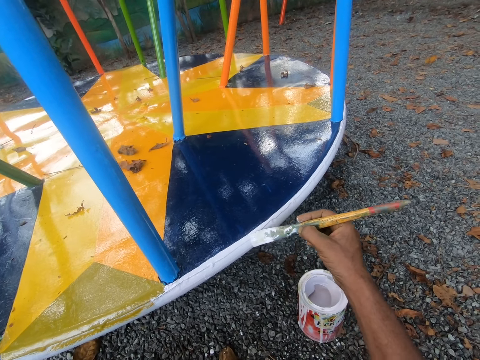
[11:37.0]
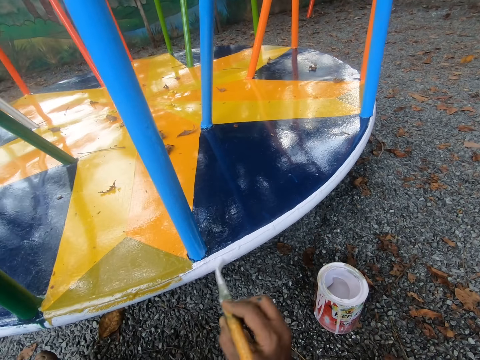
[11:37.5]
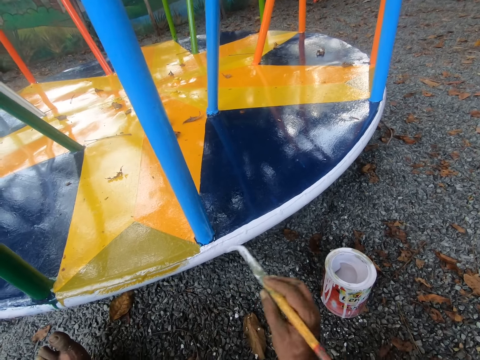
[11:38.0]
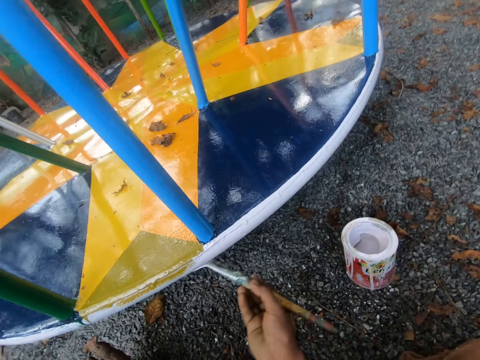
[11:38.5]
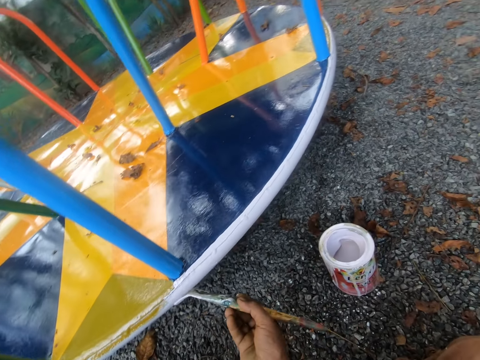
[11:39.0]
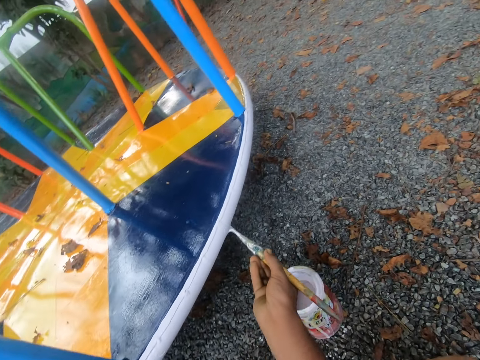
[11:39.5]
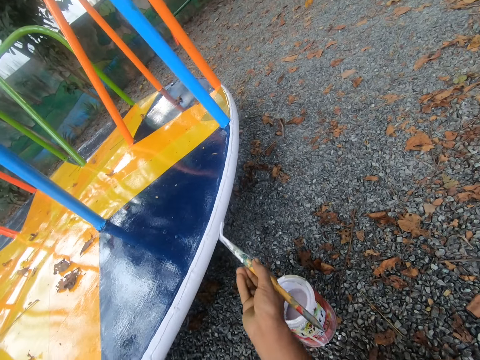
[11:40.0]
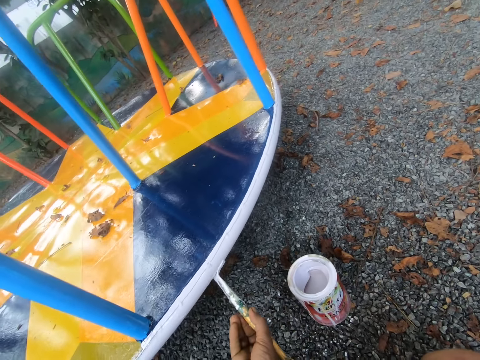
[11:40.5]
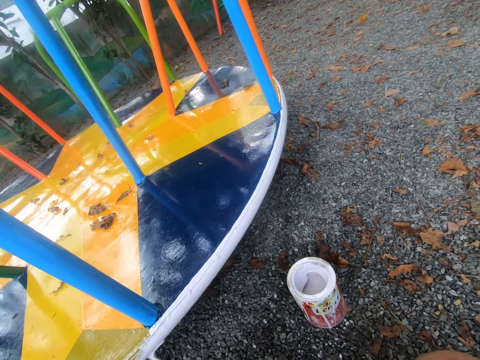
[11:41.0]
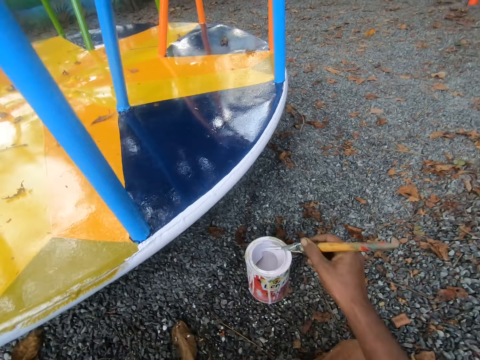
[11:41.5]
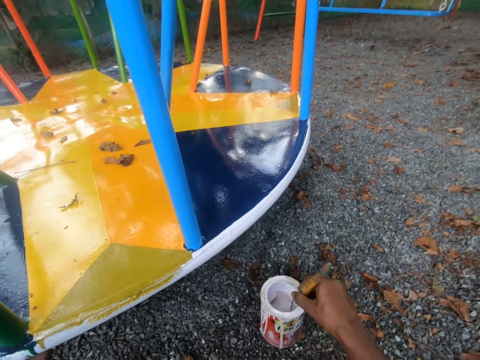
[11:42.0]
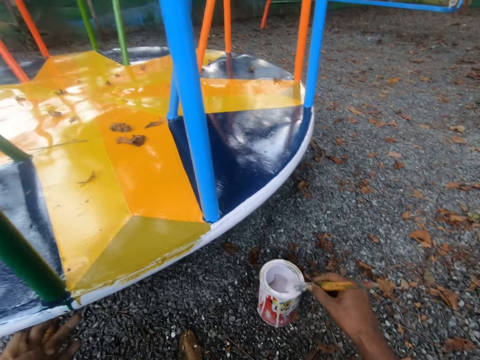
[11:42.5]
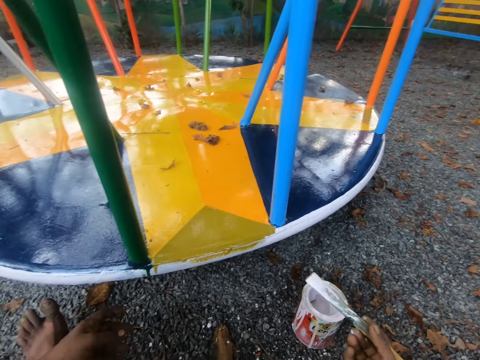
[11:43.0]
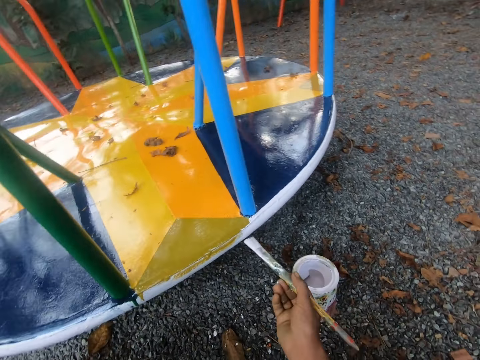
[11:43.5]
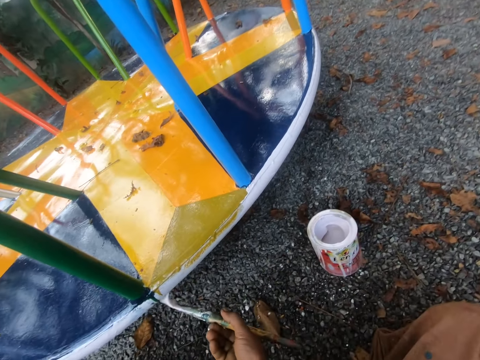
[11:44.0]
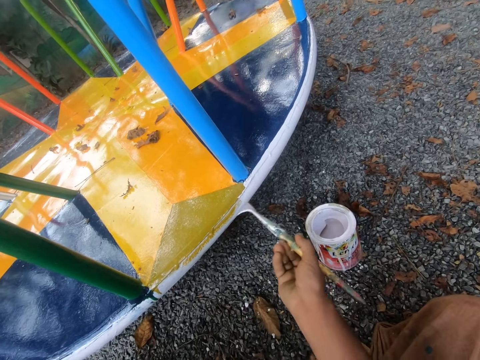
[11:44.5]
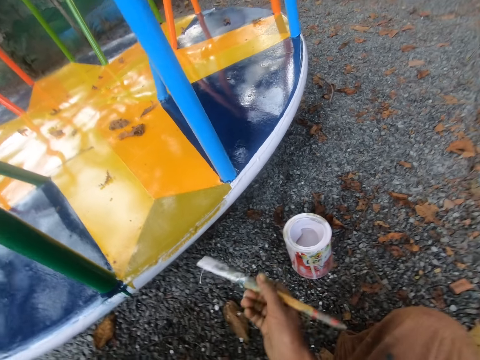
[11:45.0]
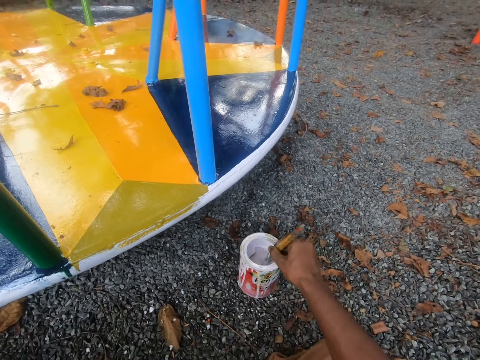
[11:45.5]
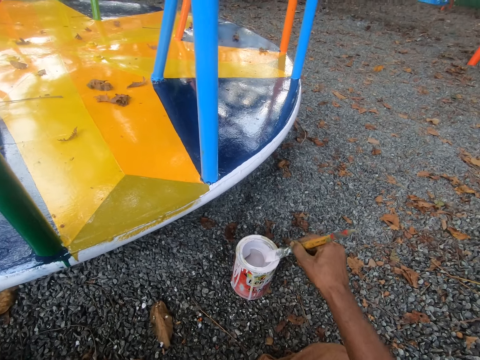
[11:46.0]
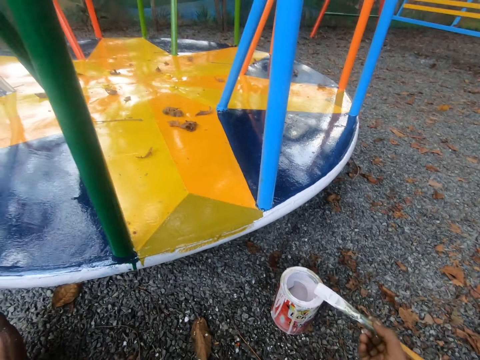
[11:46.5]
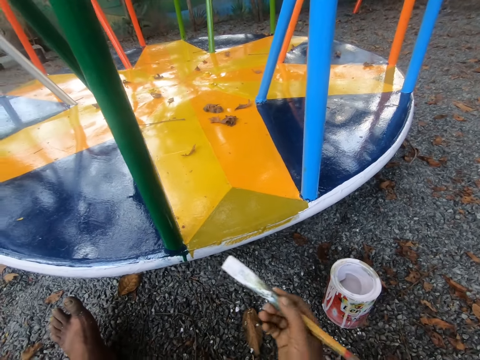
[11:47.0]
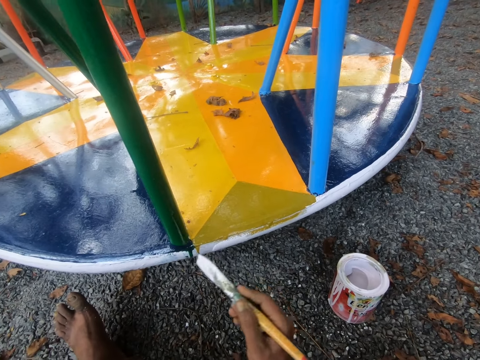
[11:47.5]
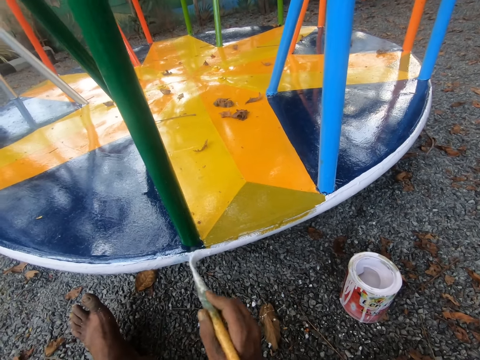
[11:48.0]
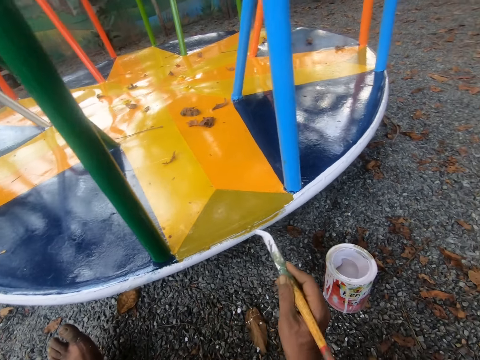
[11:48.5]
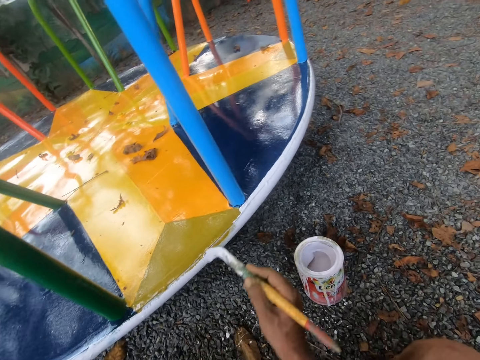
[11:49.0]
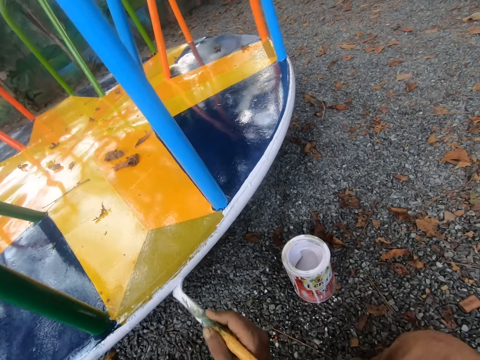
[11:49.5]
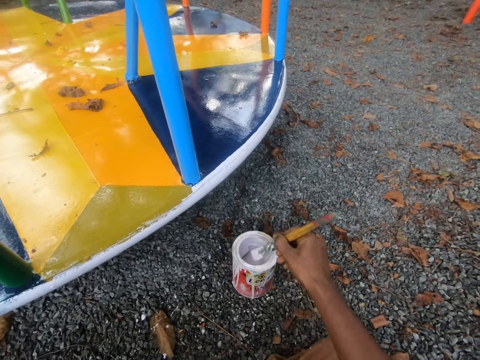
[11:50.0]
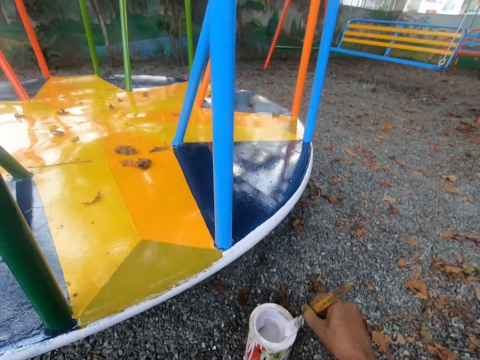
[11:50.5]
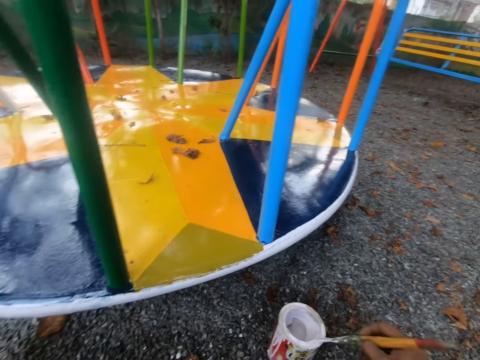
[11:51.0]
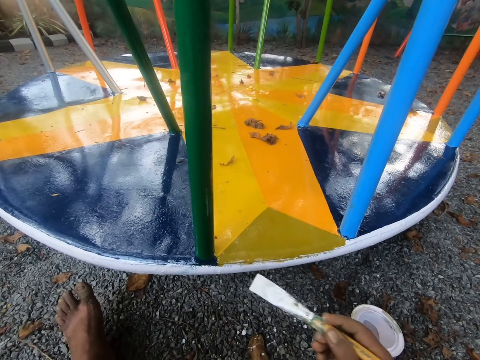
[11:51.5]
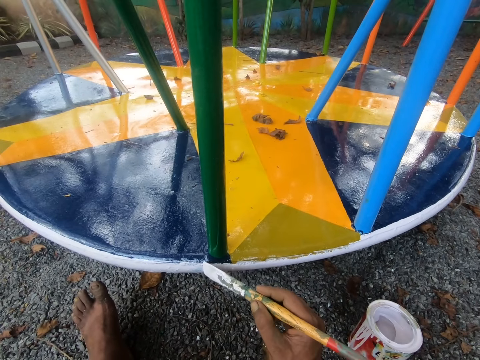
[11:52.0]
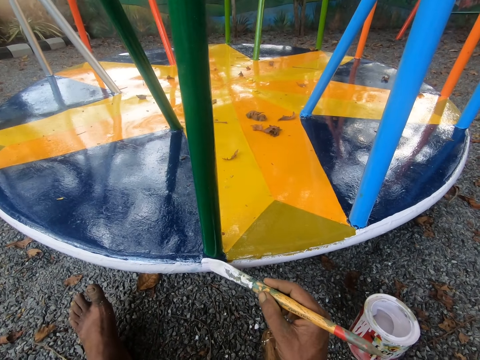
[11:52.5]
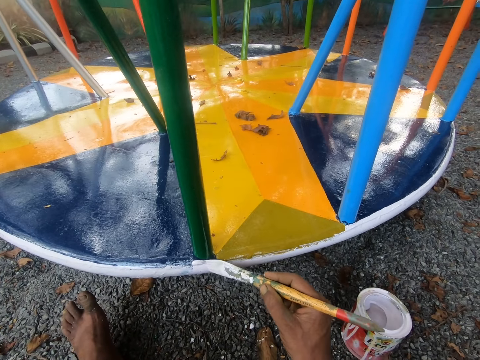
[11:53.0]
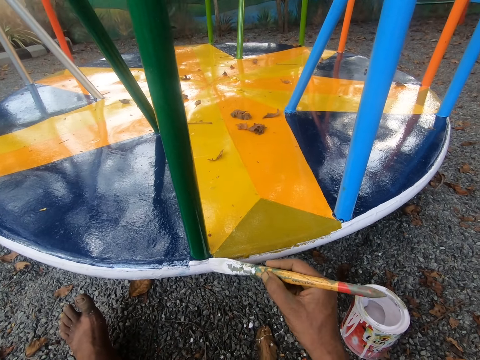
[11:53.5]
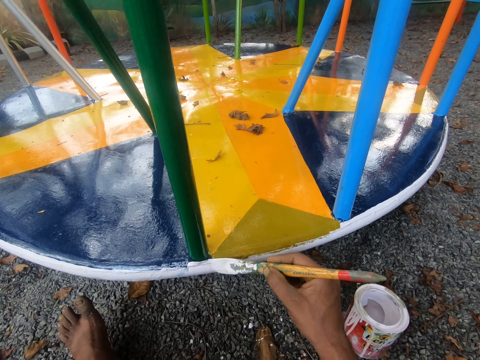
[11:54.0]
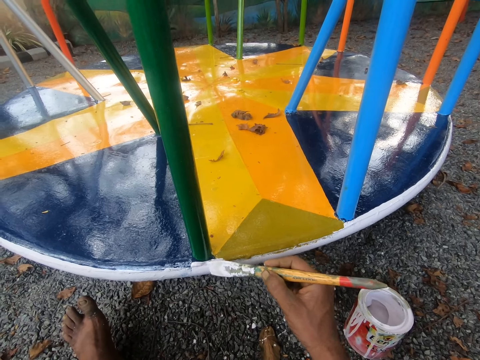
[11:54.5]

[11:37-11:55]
The camera wearer dips the paint brush in his right hand into the paint container on the ground. He wipes the paint brush in his right hand on the rim of the paint container. He paints the swing or merry-go-round with the paint brush in his right hand. He paints the merry-go-round with the paint brush. He dips the paint brush in his right hand into the paint container on the ground. He wipes the paint brush in his right hand on the rim of the paint container. He paints the swing with the paint brush in his right hand. He dips the paint brush in his right hand into the paint container on the ground. He wipes the paint brush in his right hand on the rim of the paint container. He paints the swing with the paint brush in his right hand.

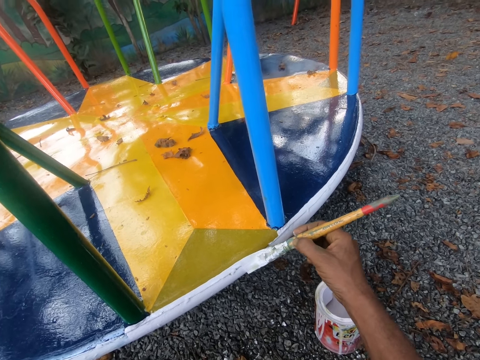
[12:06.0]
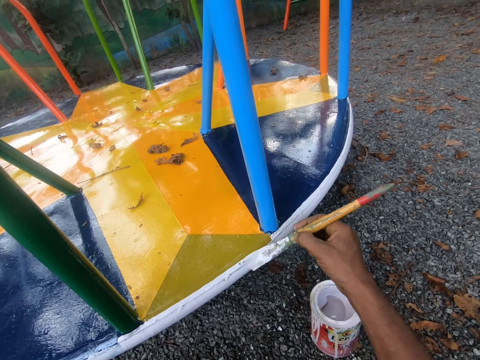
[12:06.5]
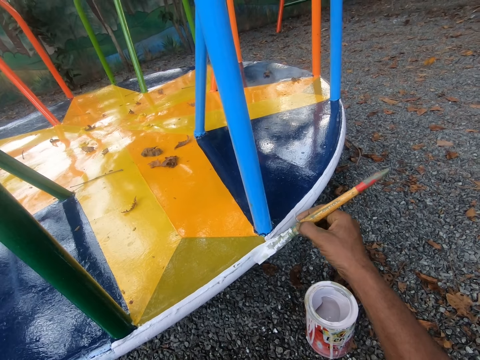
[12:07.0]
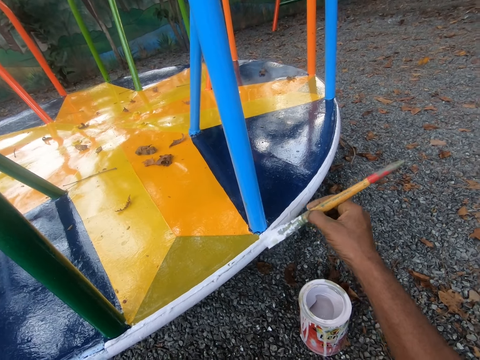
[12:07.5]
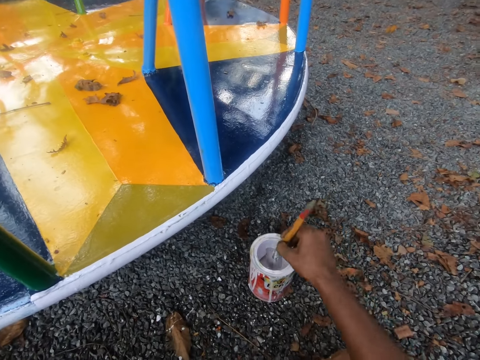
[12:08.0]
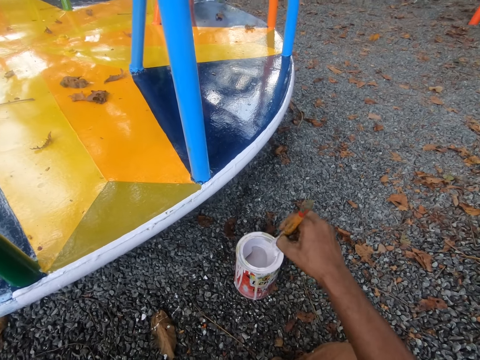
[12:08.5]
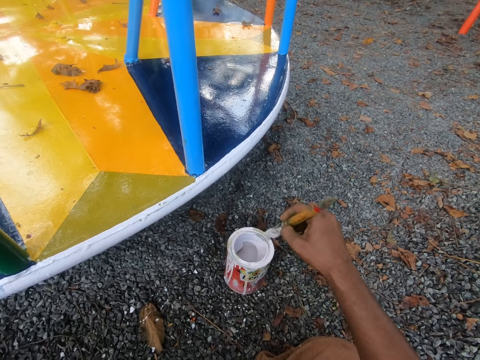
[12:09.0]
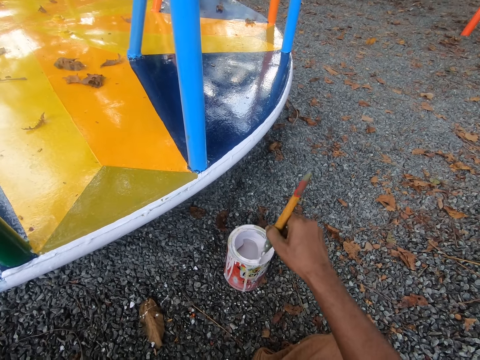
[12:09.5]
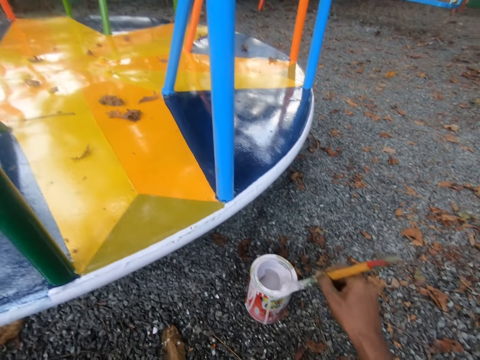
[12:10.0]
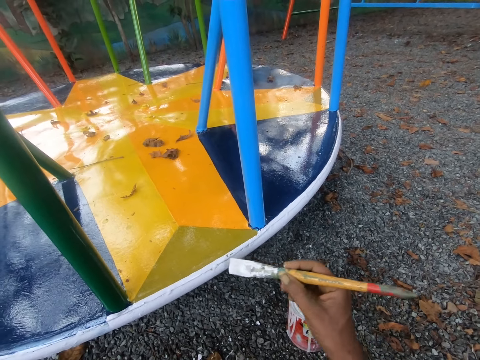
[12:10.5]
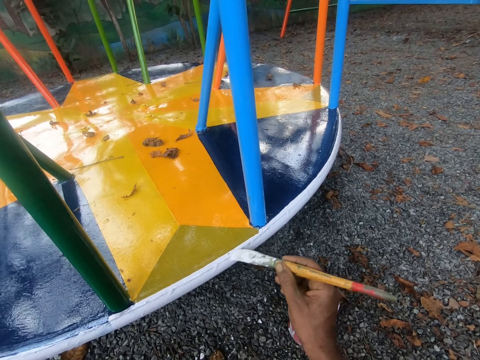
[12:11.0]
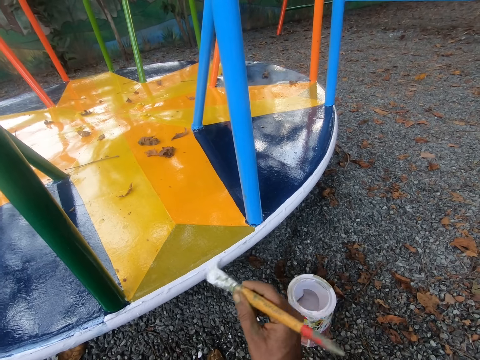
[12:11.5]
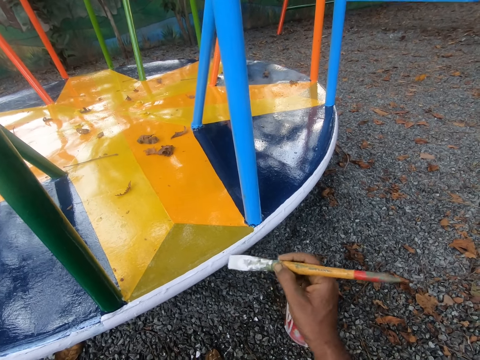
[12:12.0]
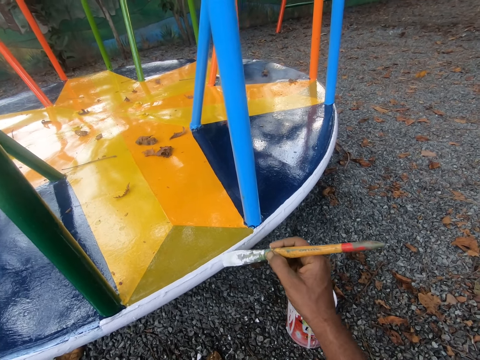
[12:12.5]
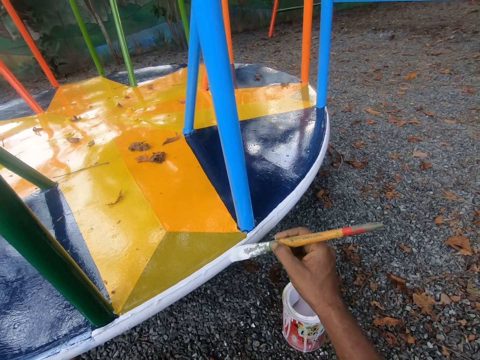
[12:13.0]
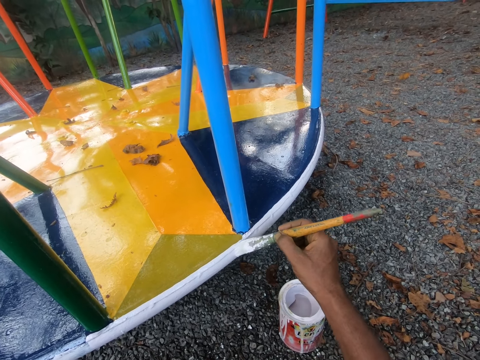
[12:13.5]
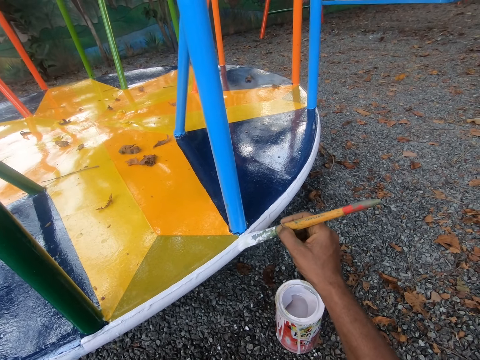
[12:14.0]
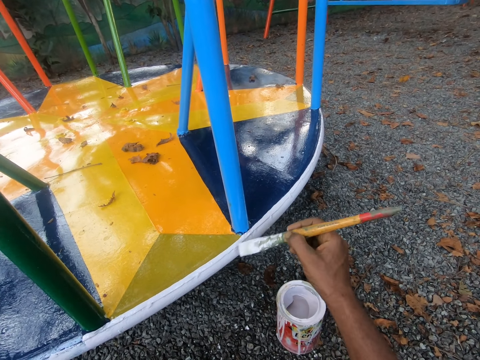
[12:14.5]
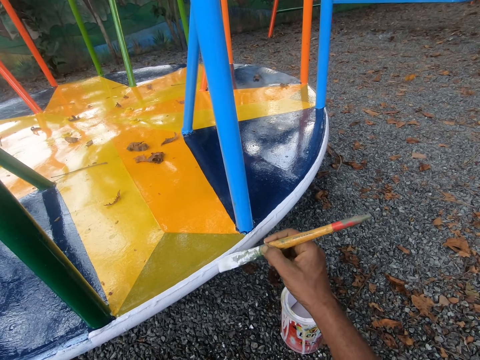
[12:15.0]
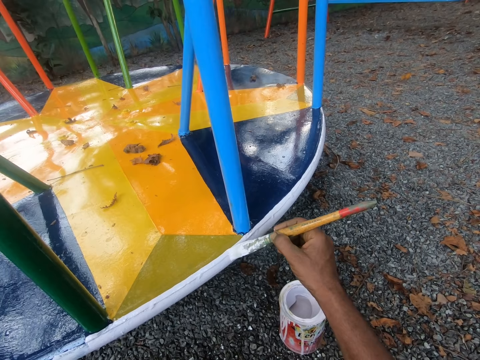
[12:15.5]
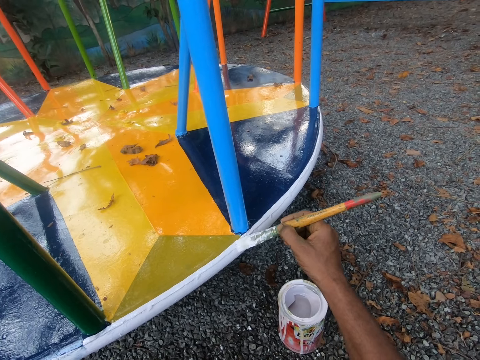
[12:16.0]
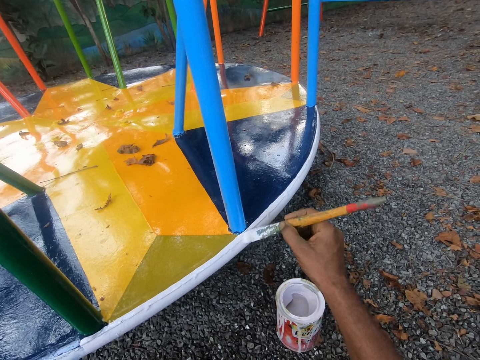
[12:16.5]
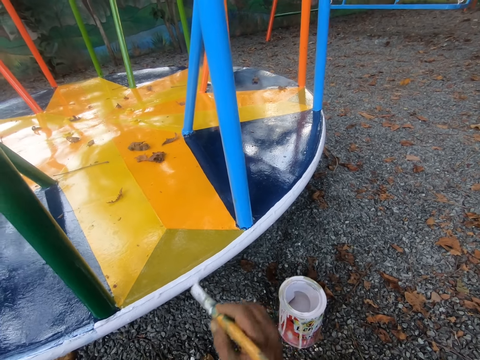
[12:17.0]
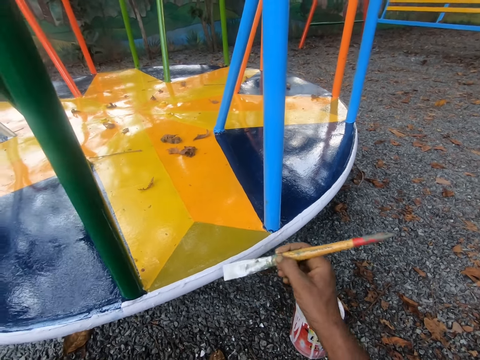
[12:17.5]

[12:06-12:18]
The camera wearer dips the paint brush in his right hand into the paint container on the ground. He wipes the paint brush in his right hand on the rim of the paint container. He cleans off the paint on the rim of the paint container with the paint brush in his right hand. He paints the swing with the paint brush in his right hand.
